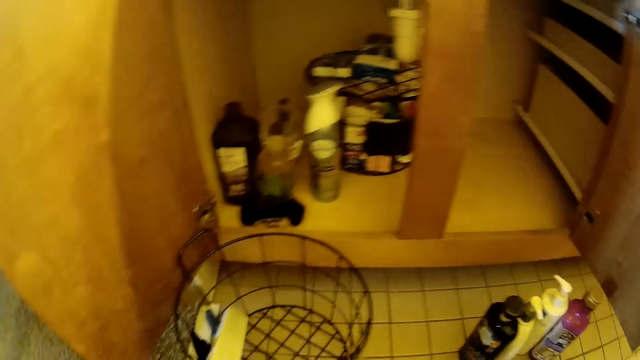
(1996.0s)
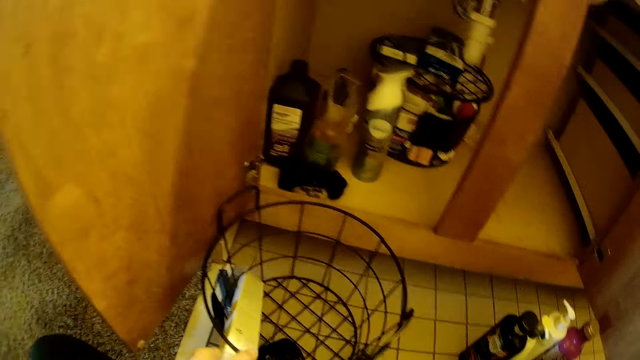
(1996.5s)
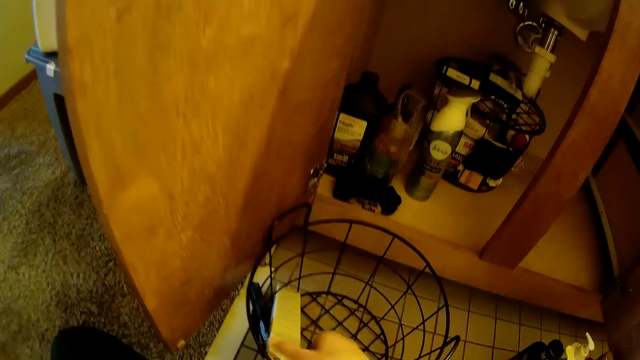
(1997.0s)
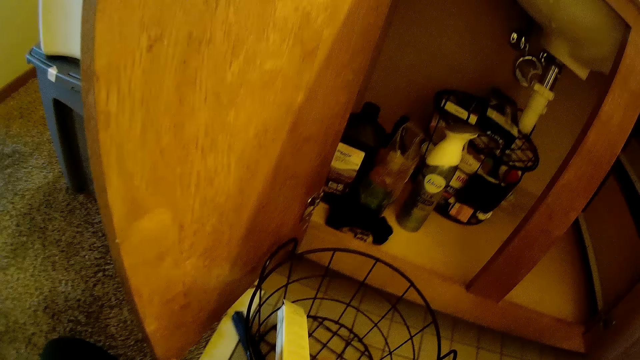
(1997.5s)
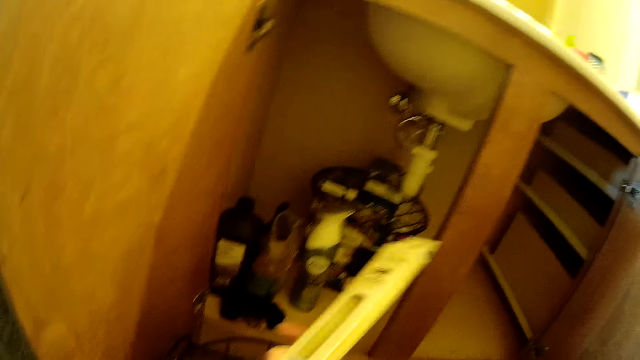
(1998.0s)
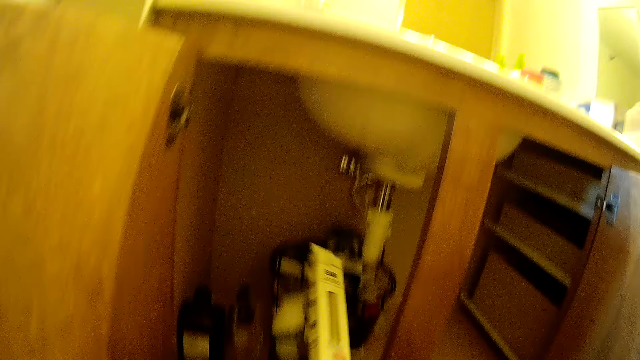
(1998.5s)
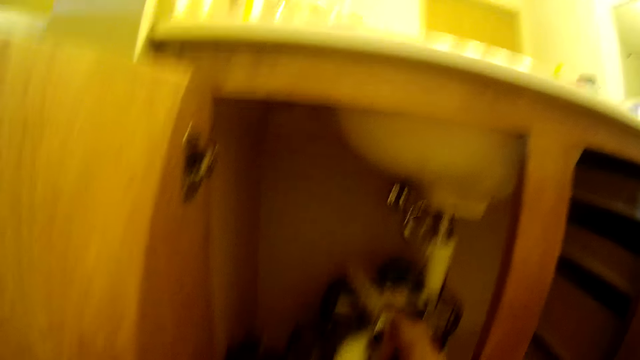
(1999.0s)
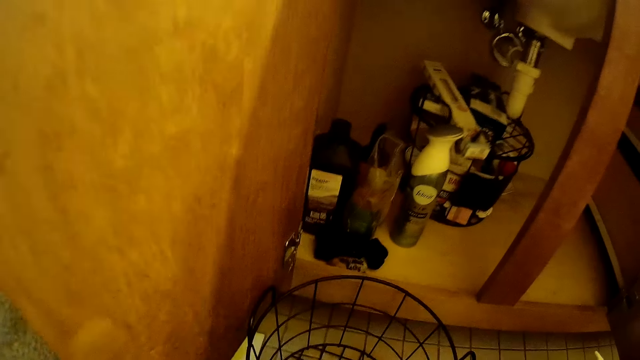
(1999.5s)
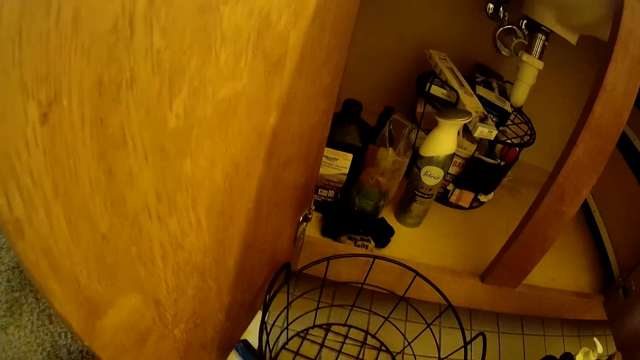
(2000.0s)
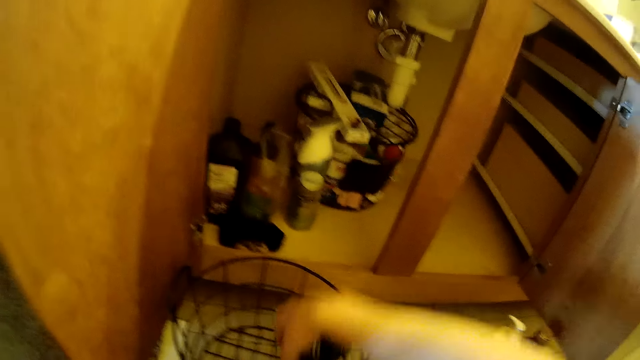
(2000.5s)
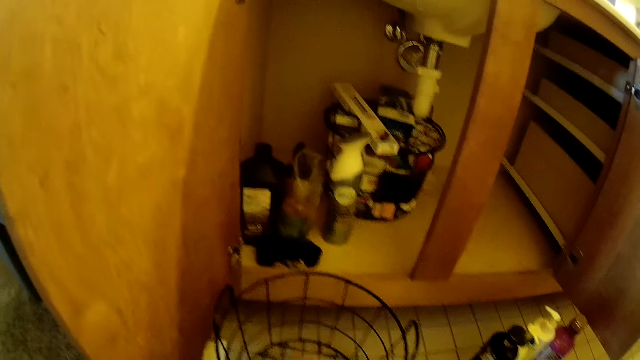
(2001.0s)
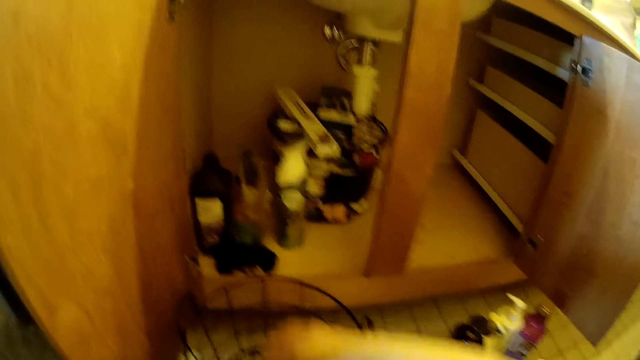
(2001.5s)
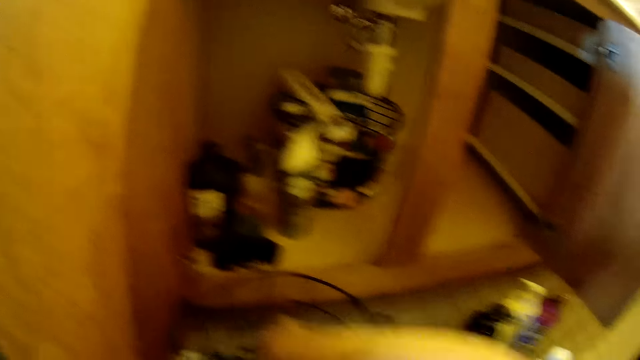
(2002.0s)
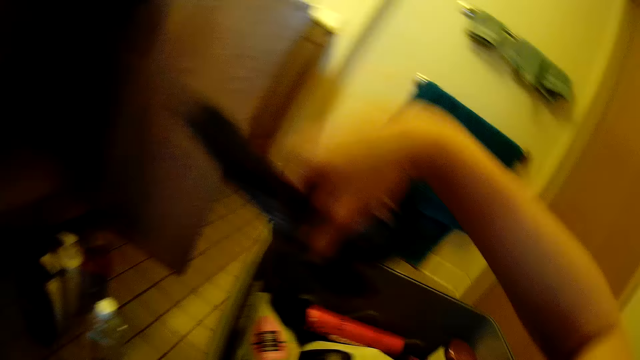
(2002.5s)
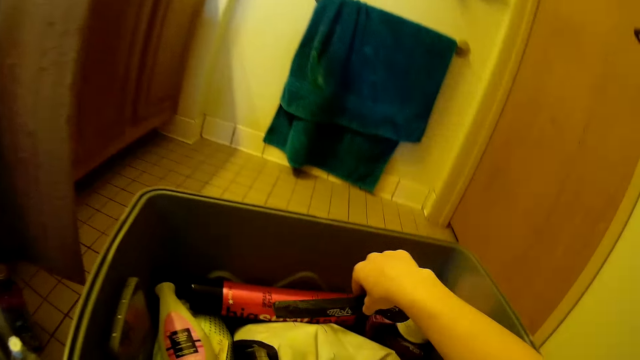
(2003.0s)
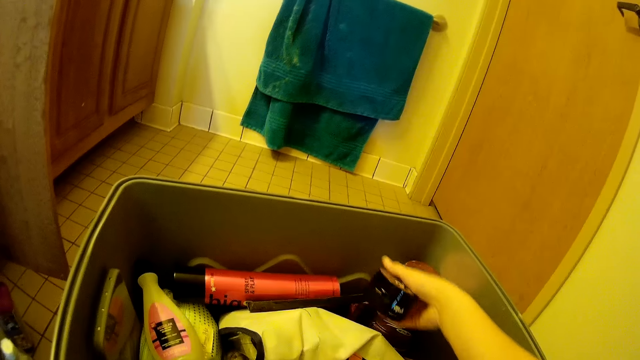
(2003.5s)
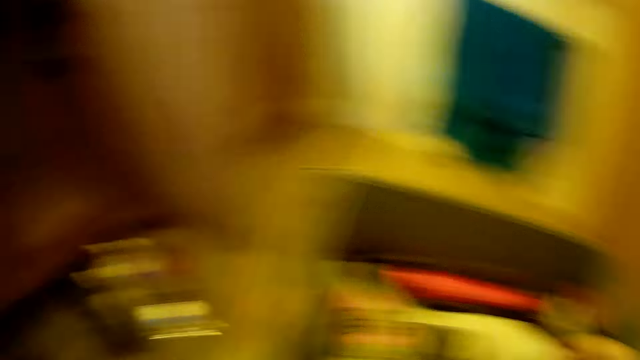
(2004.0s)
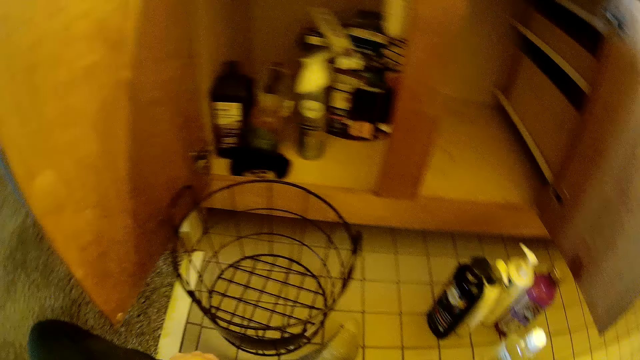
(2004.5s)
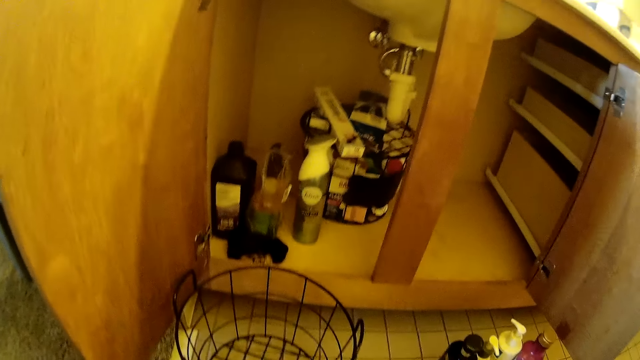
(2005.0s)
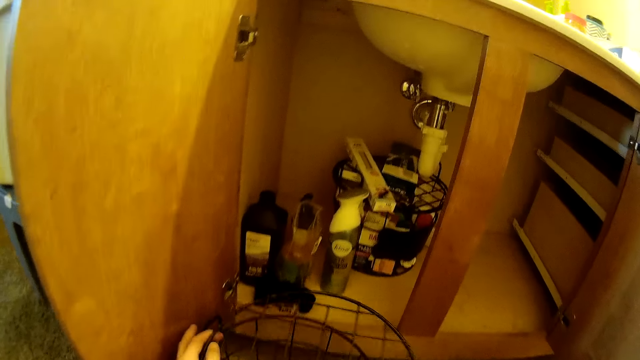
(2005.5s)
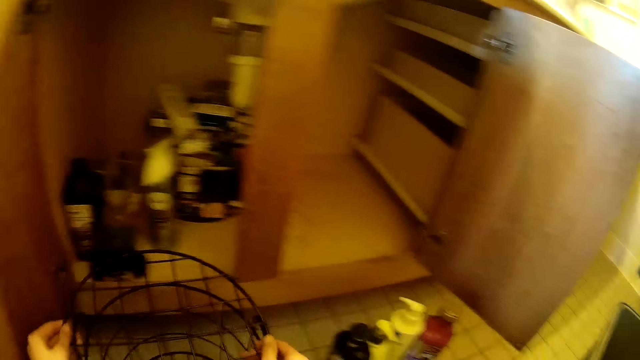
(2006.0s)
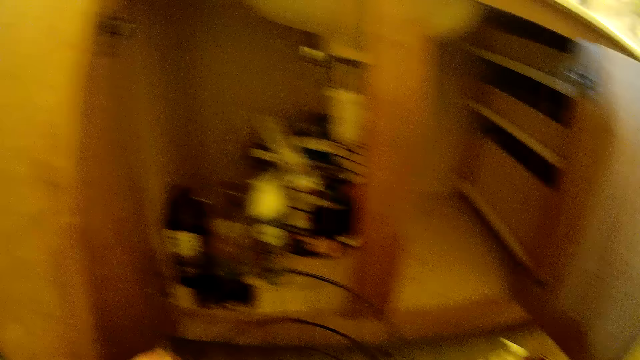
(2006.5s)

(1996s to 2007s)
The camera wearer picks up the box. They put the box on the basket. They move the hand. They collect something in the container case. They put something in the container. They put the tin in the container. They put the basket lid on the basket.

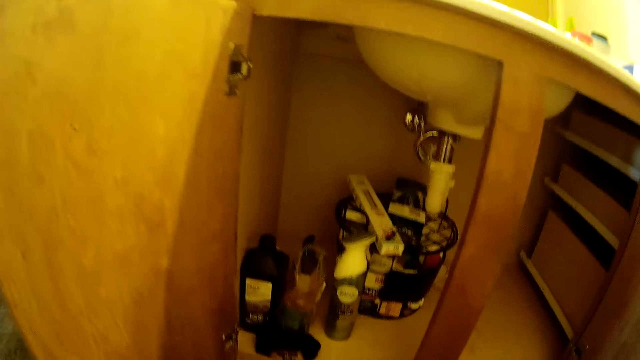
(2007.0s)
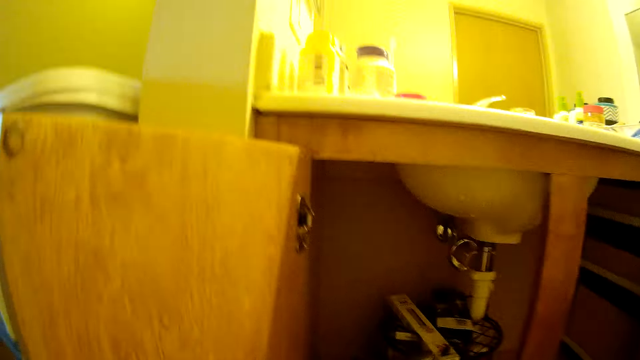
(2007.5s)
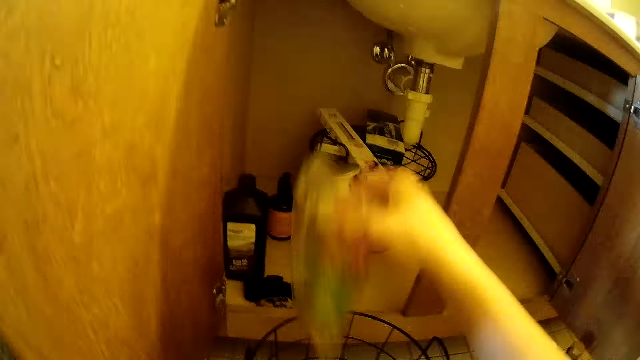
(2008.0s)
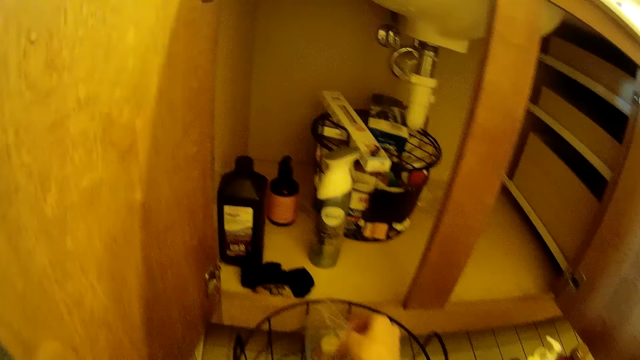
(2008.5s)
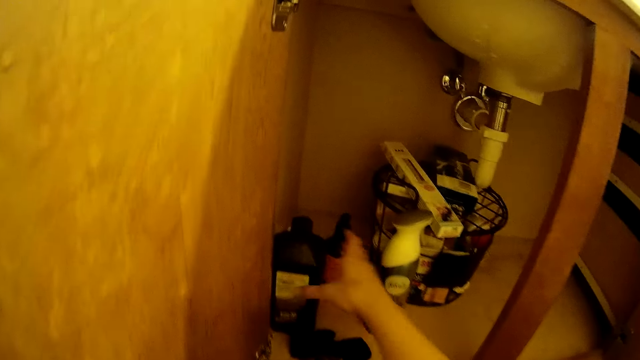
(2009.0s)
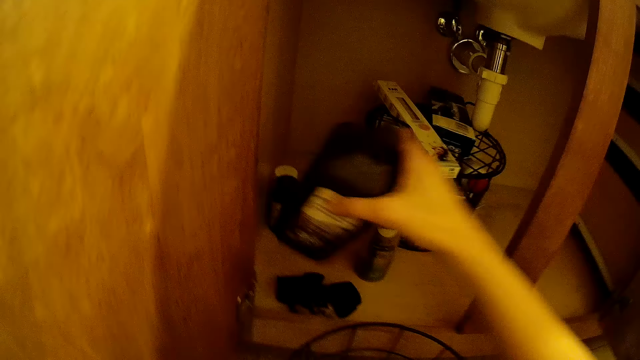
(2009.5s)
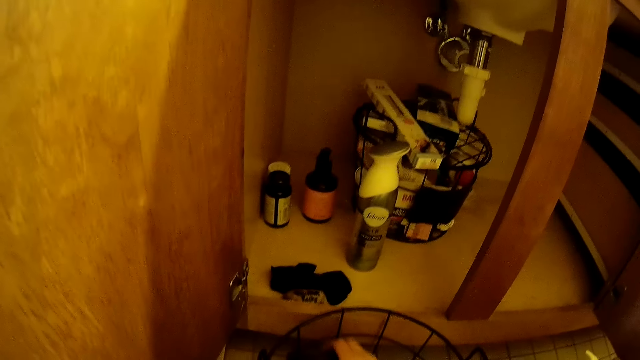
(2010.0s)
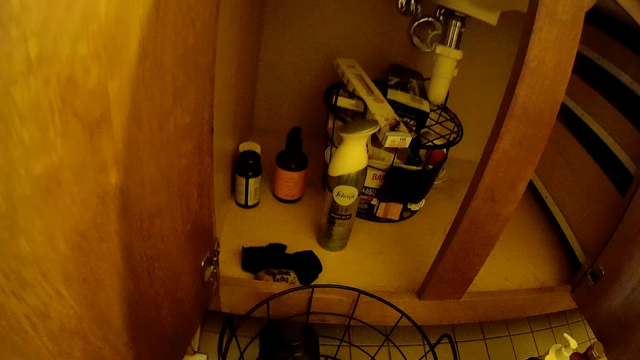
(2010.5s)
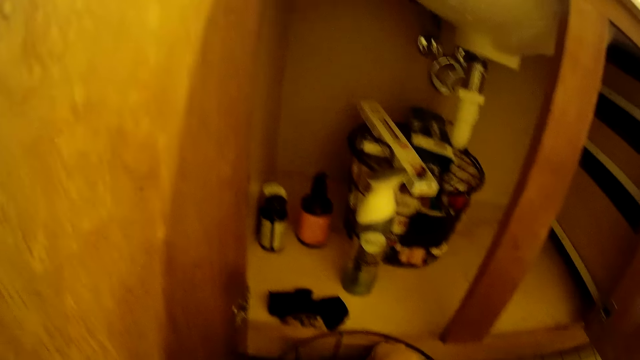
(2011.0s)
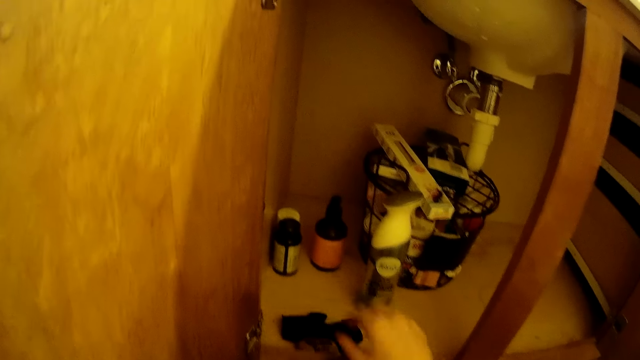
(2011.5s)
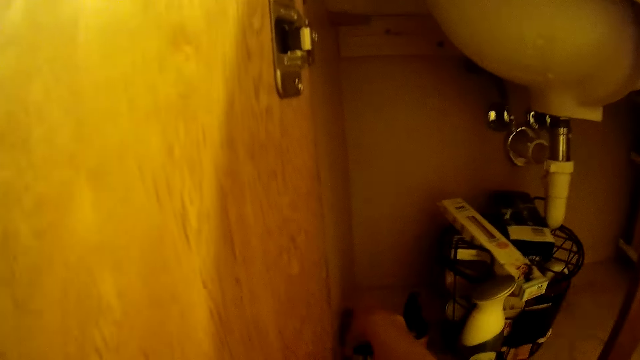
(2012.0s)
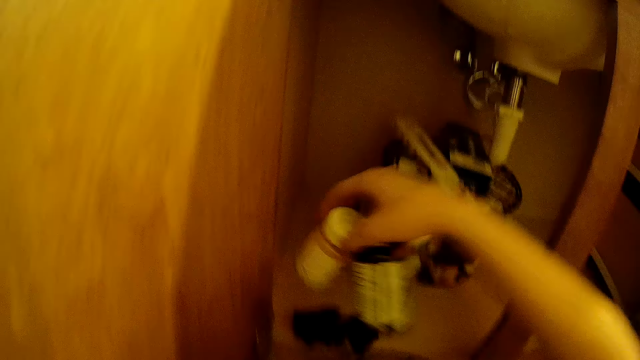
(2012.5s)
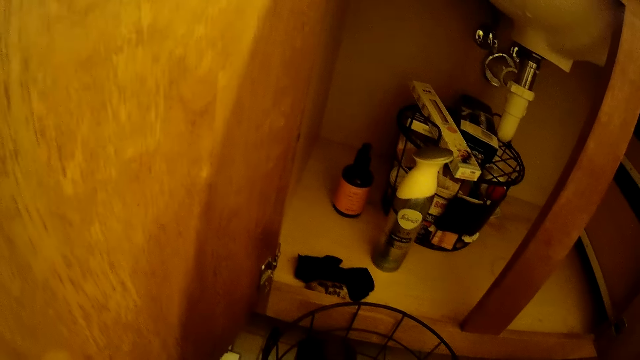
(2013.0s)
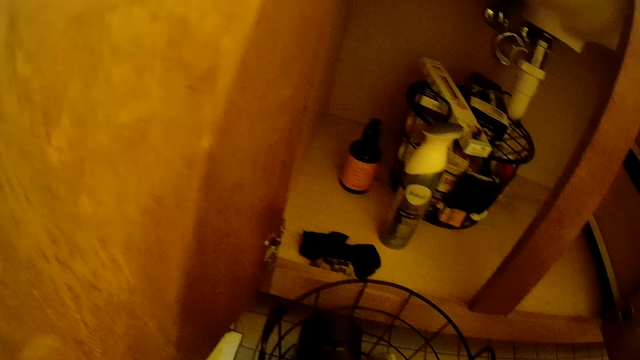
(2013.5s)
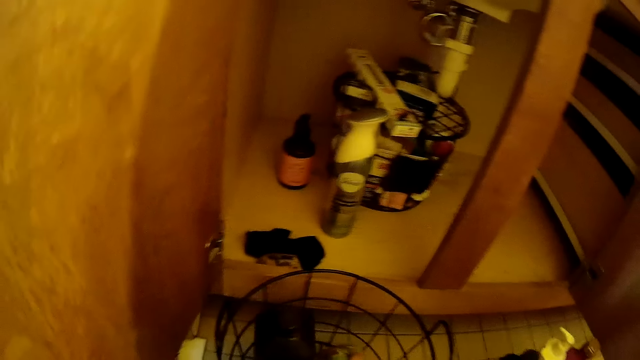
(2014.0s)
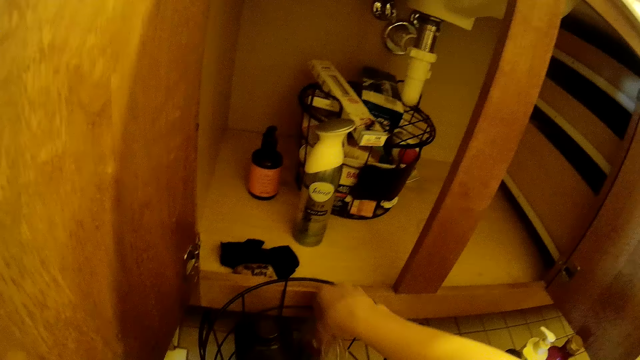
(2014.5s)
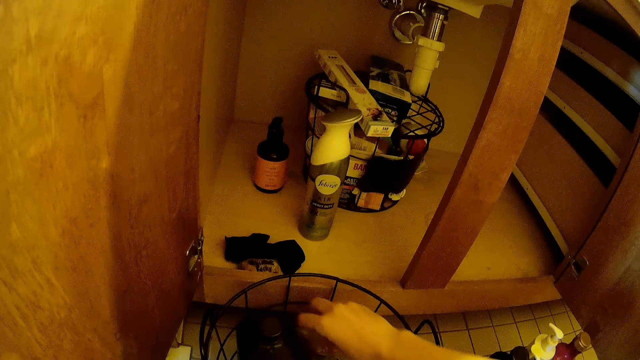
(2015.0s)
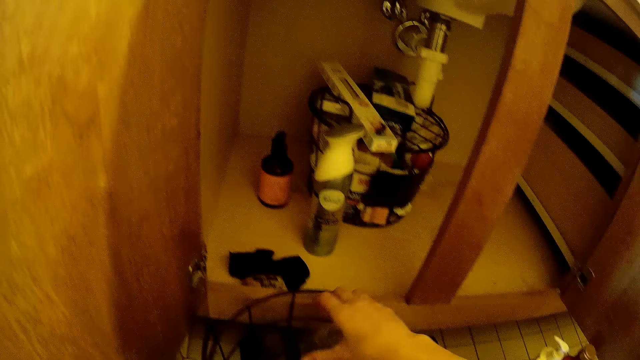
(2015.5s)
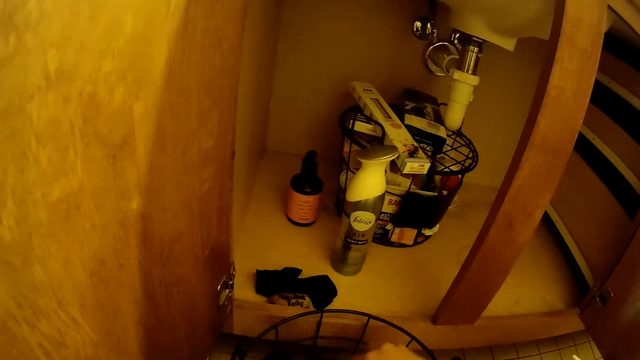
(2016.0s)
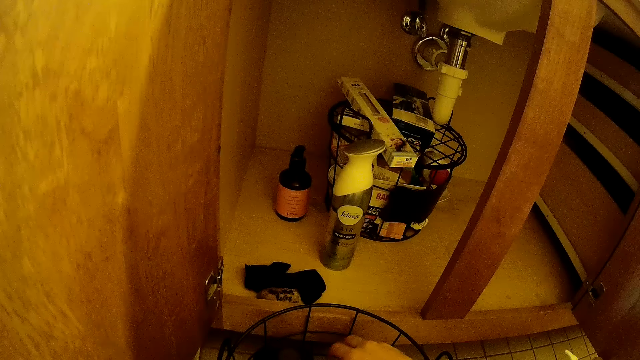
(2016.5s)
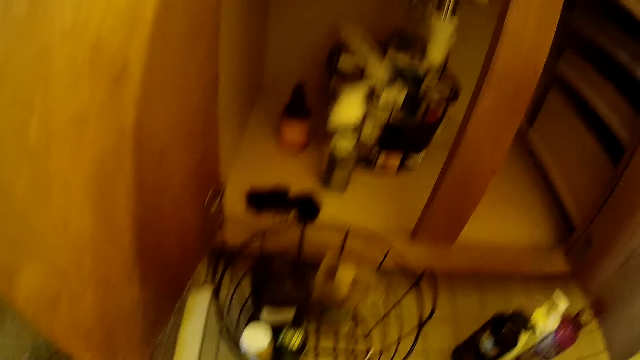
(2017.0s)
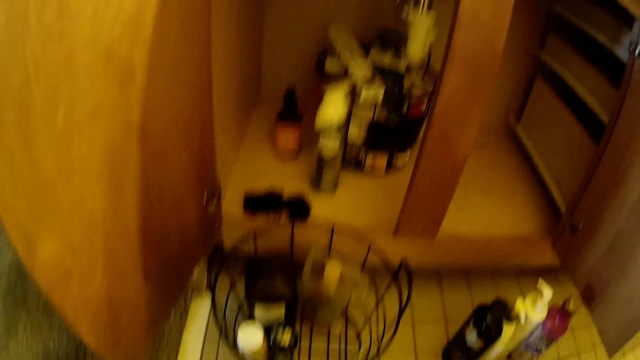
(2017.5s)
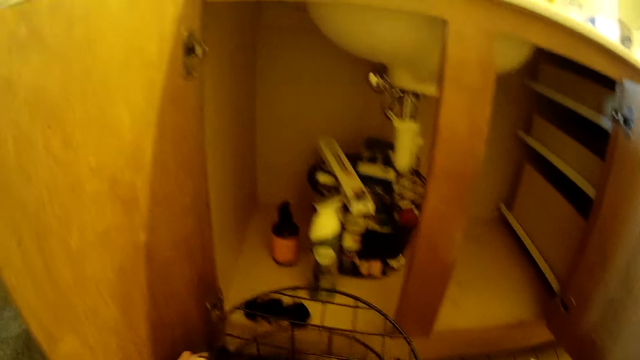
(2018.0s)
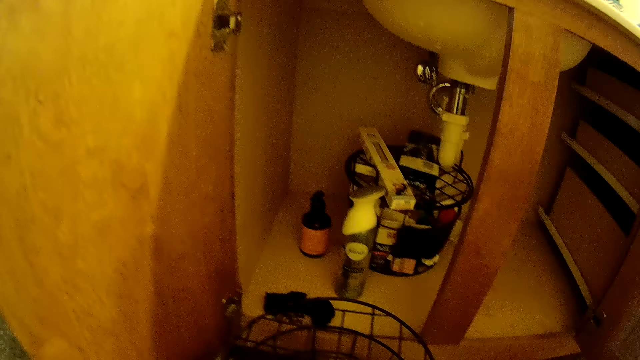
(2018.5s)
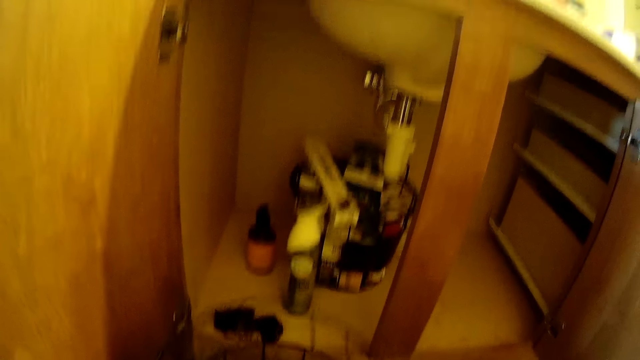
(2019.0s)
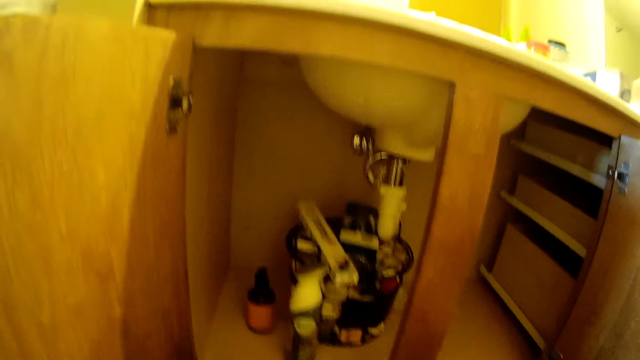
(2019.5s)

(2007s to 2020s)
The camera wearer picks up the container. They put the container in the case. They pick up the bottle. They put the bottle in the basket. They pick up the containers. They put the containers in the basket. They touch the basket. They move the basket lid.
